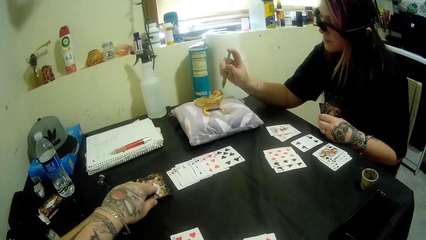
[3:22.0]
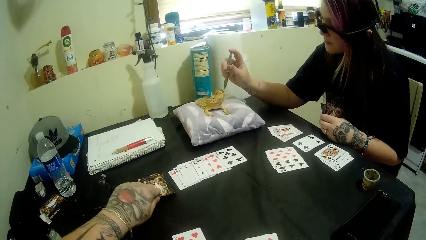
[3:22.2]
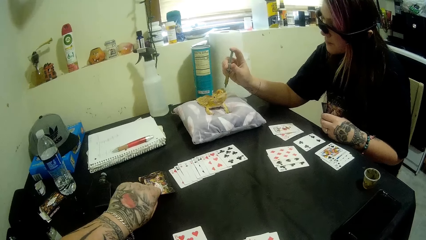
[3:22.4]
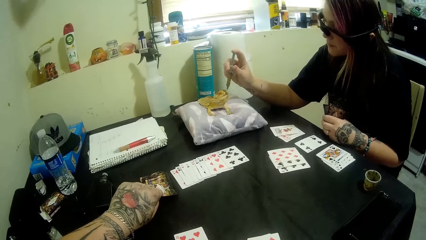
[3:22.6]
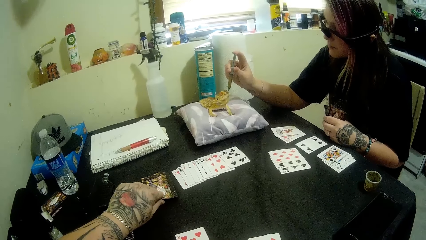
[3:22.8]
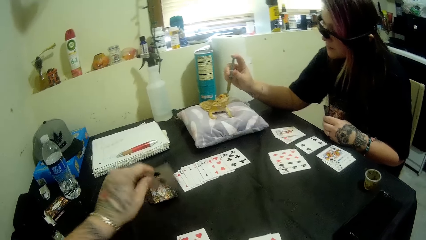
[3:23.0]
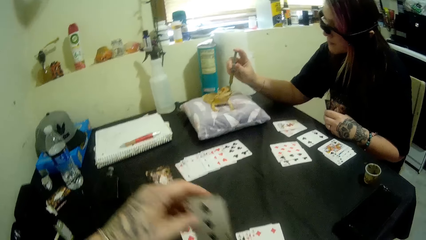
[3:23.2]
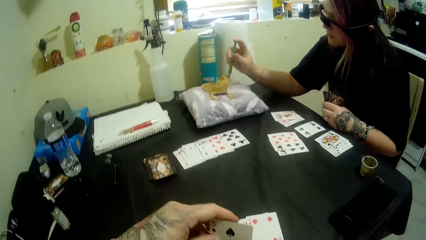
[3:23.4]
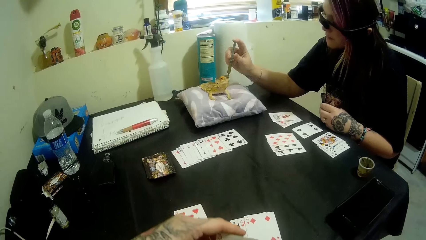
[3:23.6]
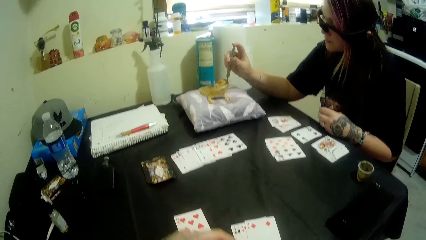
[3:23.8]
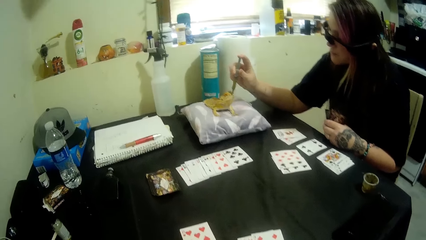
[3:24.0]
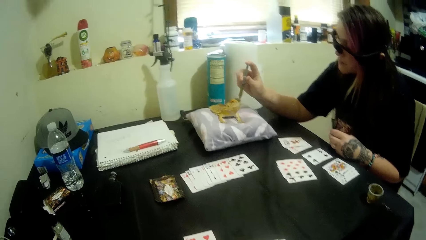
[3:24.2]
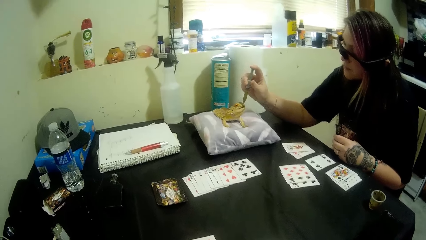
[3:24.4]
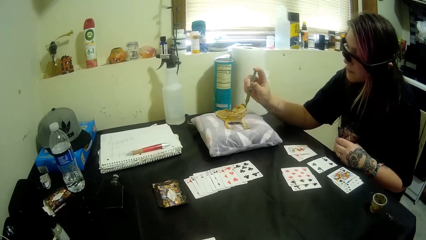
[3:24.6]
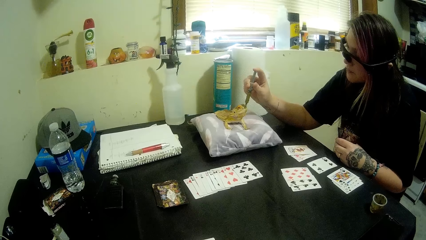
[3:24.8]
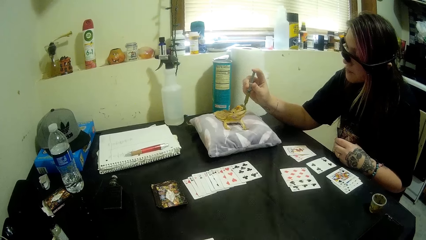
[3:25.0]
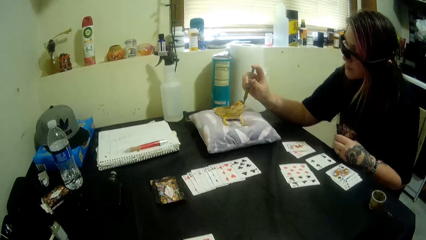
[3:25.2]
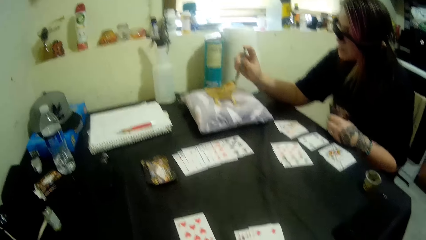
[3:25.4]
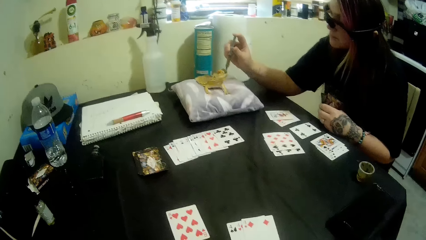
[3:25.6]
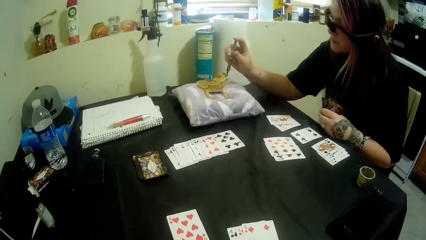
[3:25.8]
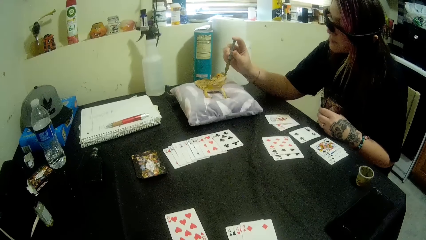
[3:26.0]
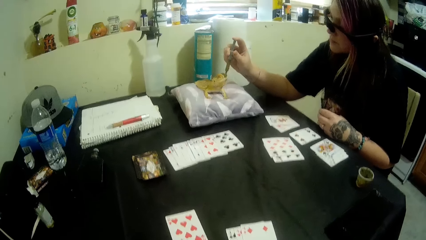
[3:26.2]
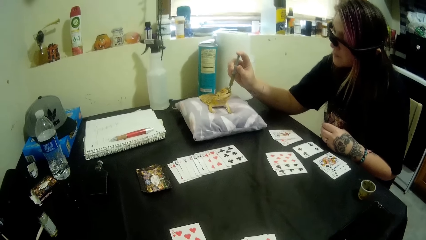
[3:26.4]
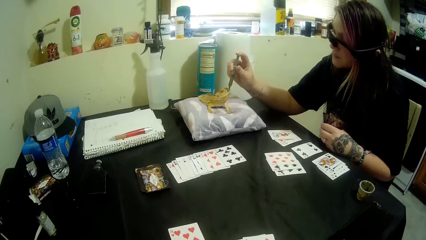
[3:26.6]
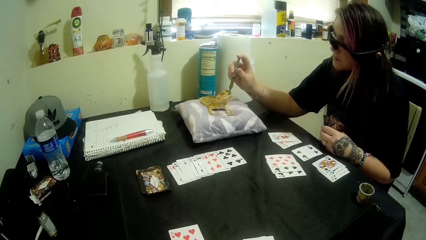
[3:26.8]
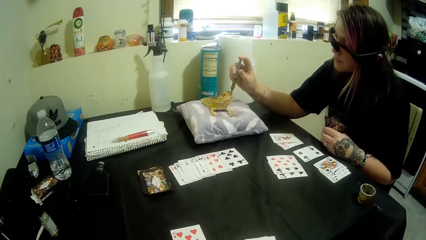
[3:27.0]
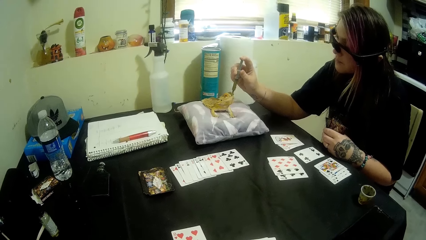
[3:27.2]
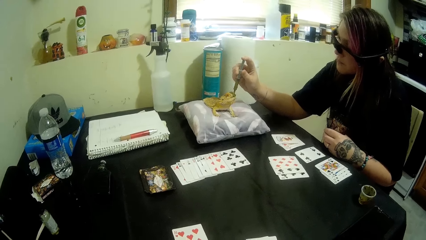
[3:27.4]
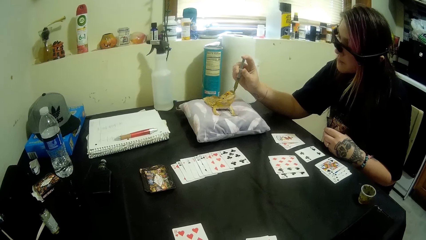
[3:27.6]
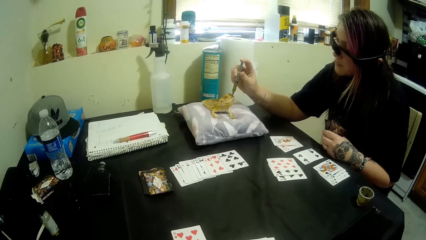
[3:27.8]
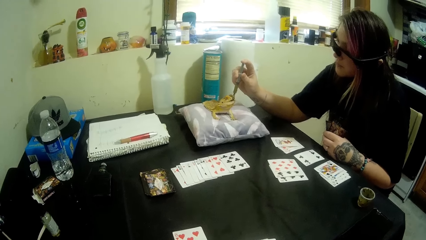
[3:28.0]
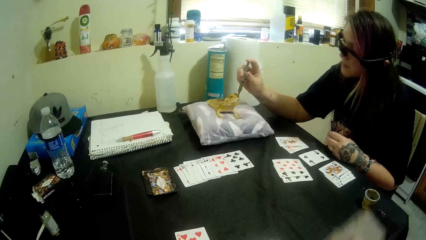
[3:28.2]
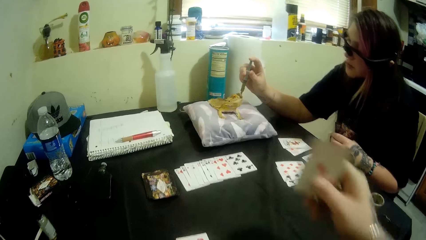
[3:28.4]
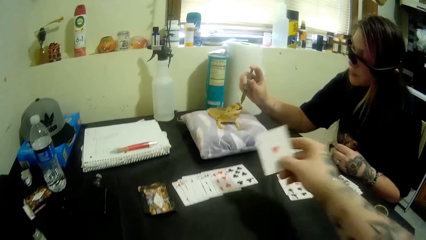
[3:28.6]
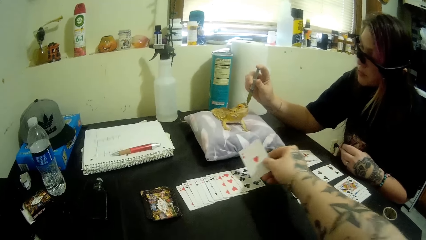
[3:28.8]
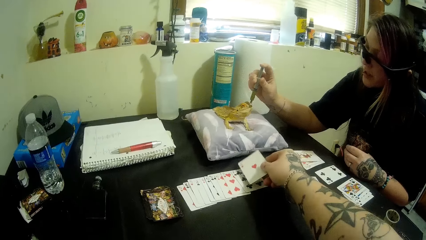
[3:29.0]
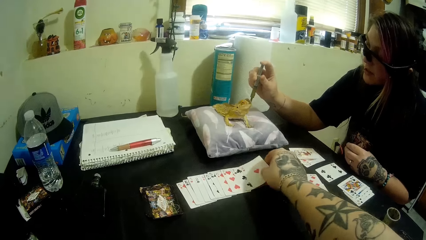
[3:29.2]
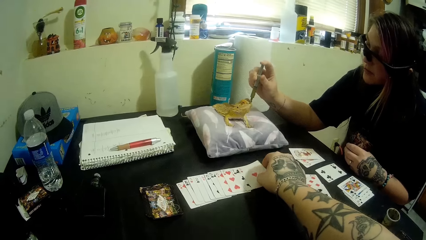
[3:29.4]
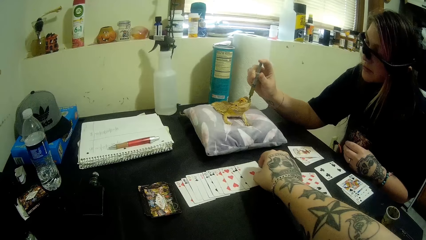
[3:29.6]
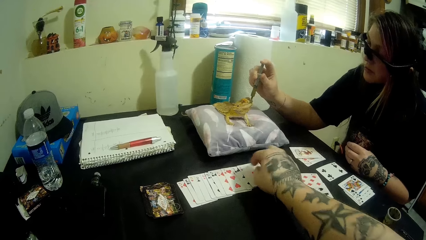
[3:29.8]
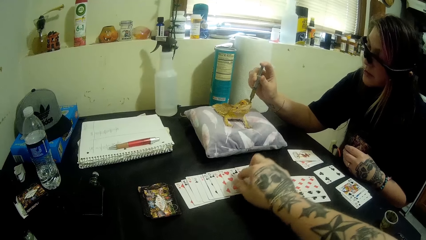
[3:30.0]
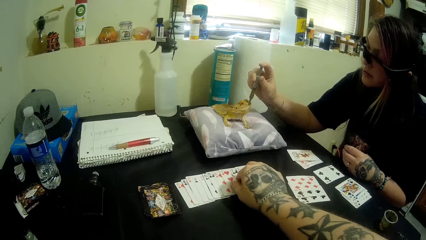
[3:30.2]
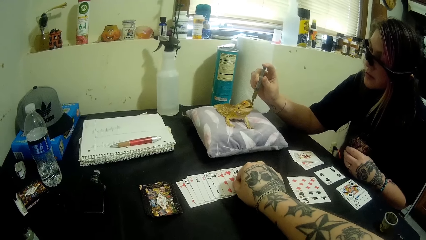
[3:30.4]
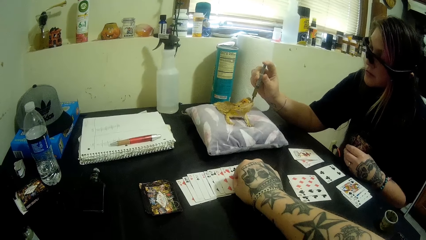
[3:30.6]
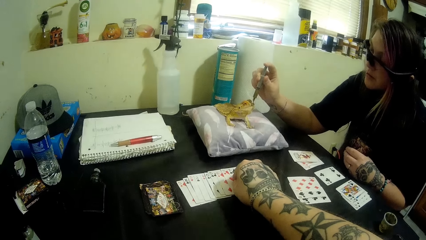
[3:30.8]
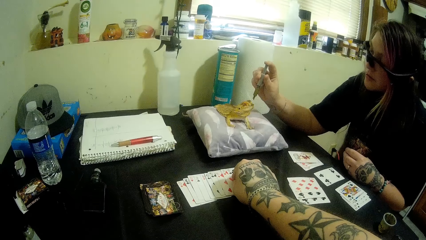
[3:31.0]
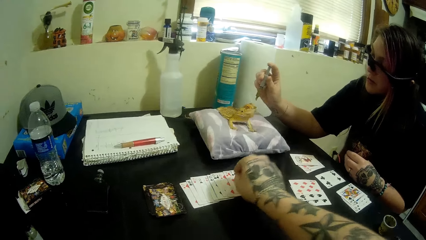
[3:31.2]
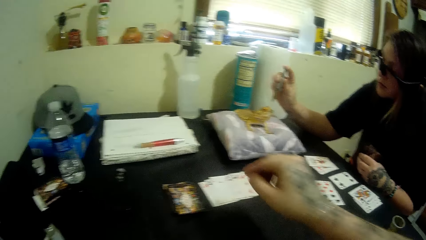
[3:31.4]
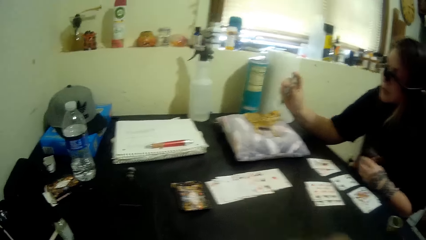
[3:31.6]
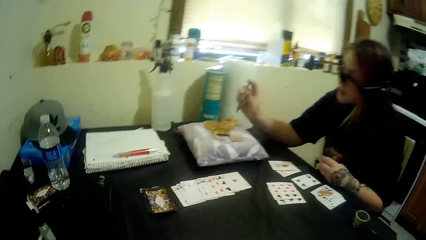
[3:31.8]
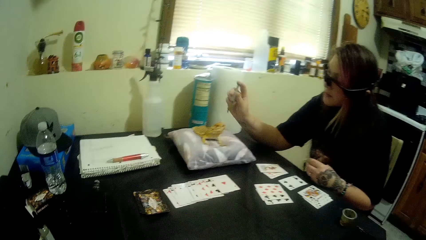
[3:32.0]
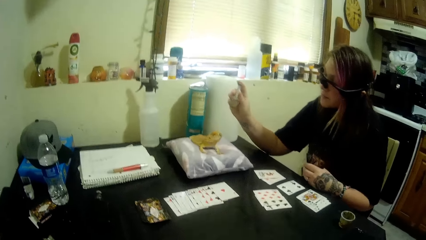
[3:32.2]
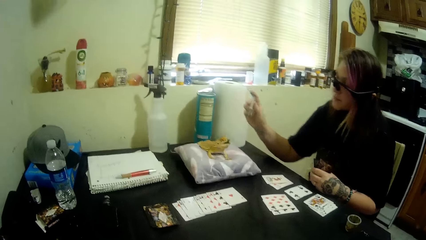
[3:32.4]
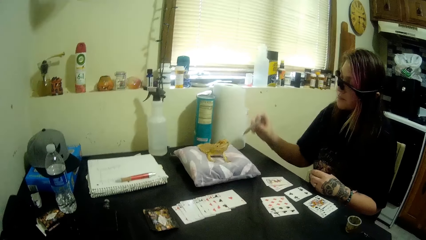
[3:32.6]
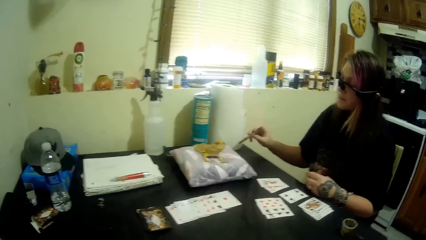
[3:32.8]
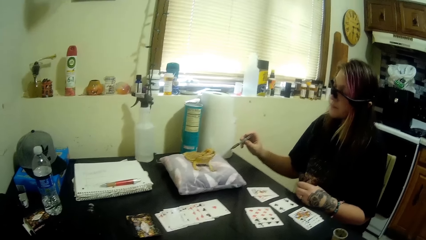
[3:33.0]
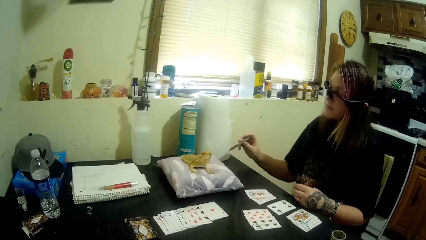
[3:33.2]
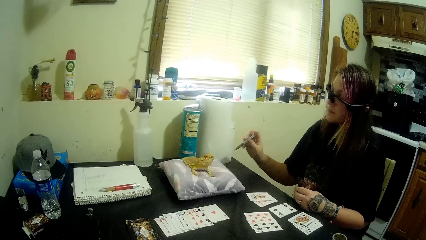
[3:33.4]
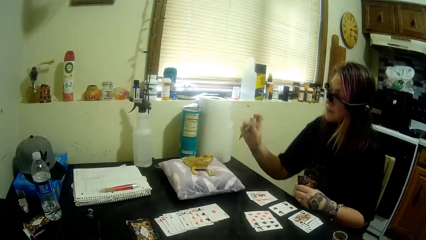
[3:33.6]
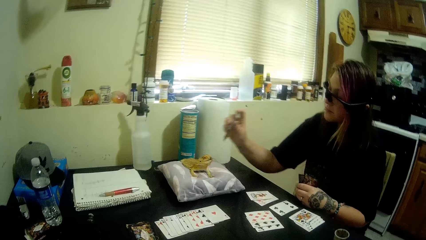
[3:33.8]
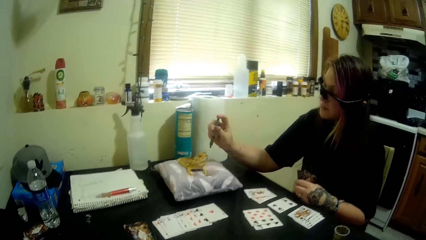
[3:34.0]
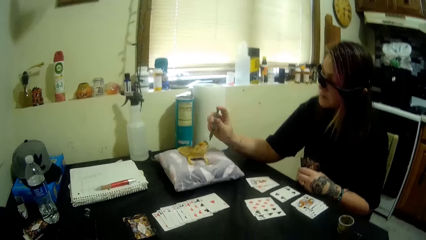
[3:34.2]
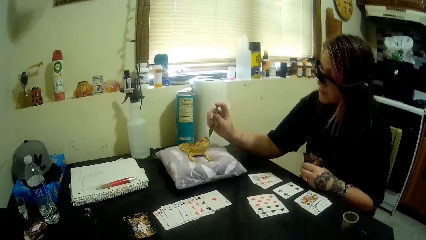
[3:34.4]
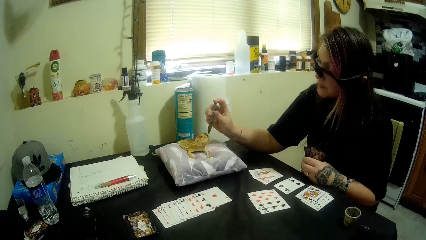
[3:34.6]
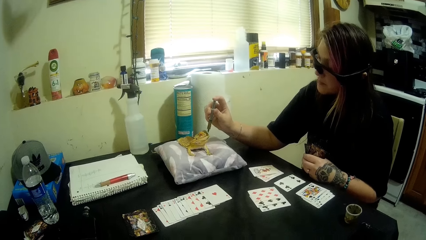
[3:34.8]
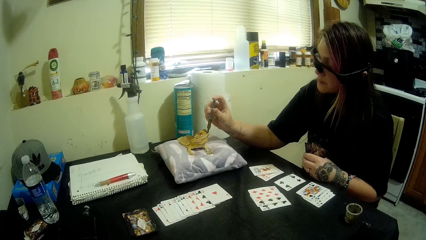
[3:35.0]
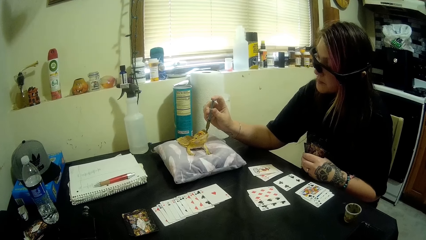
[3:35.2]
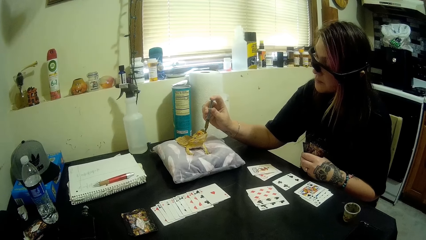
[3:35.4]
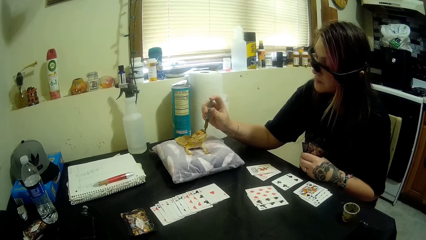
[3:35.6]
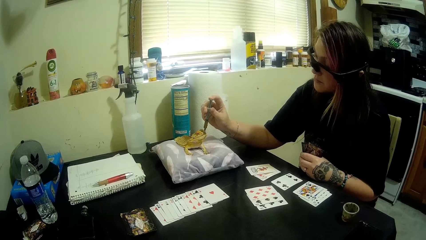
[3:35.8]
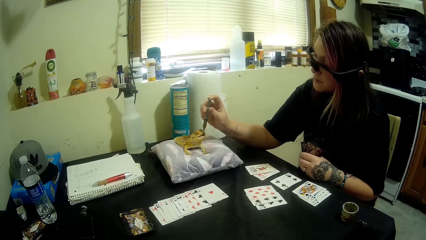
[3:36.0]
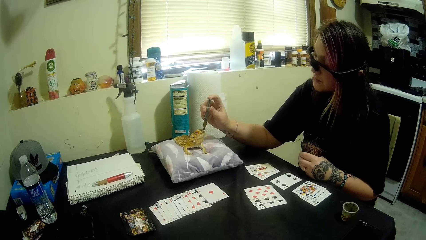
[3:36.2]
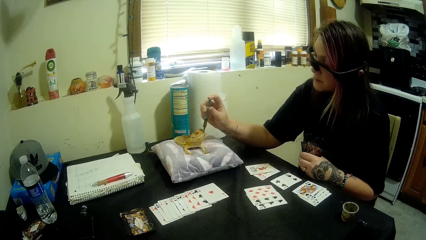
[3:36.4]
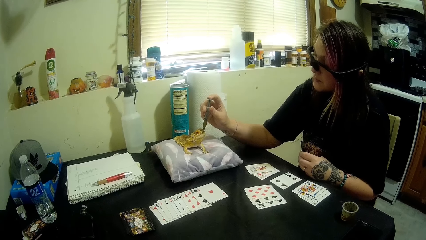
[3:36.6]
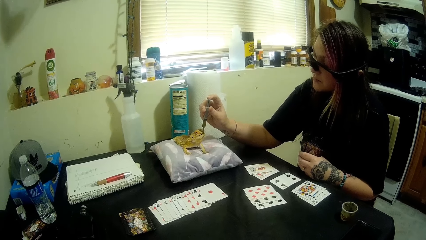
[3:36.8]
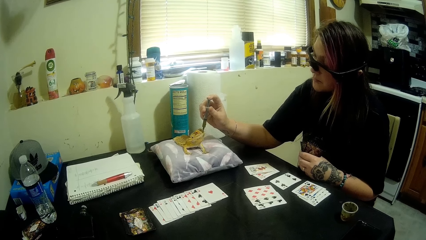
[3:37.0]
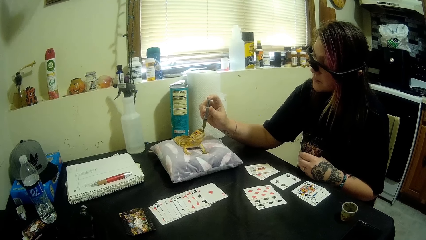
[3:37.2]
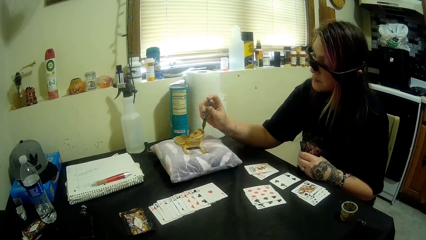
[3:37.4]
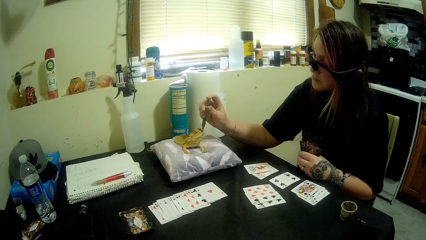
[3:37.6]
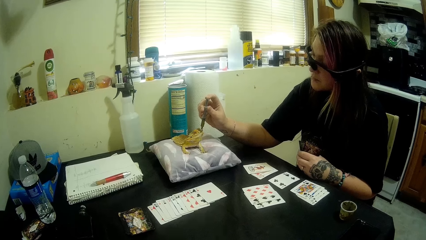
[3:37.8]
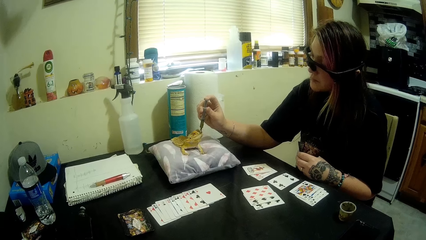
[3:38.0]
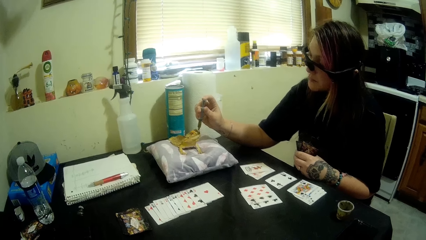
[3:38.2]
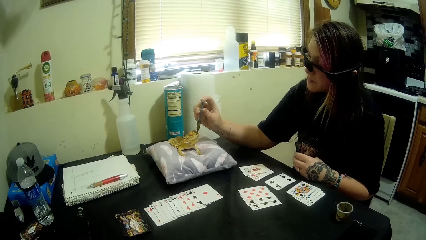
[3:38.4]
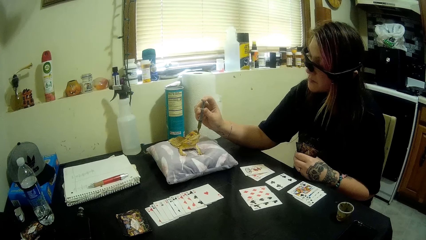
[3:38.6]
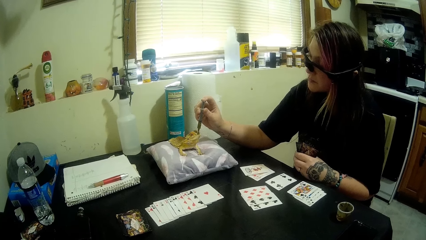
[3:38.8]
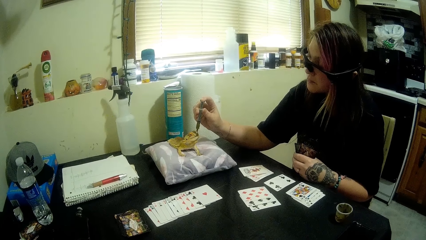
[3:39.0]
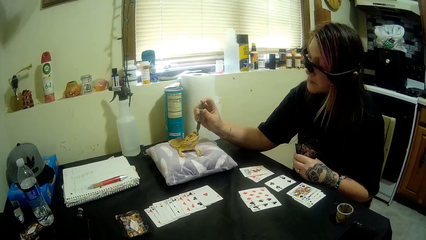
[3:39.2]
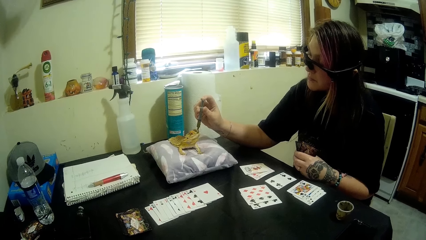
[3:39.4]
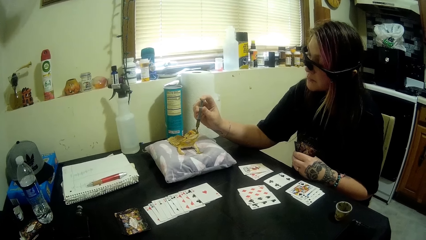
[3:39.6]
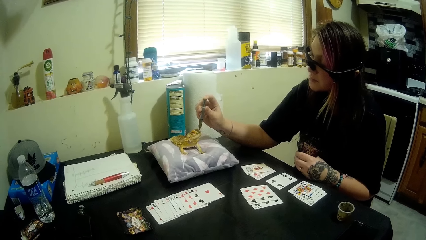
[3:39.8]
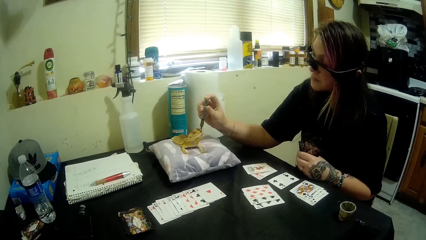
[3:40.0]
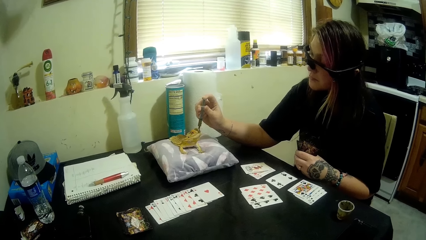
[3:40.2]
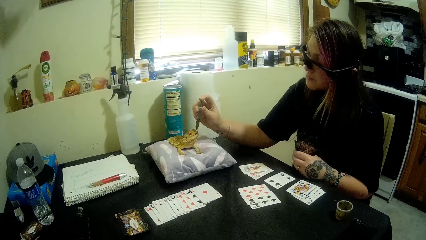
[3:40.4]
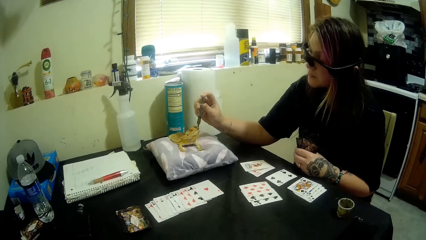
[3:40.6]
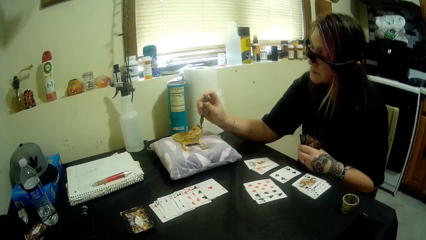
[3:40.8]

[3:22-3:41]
A woman feeds the bearded dragon from the syringe. The camera wearer picks a card from the other cards. He looks around the table. He drops a card on the table with his right hand. He adjusts the cards on the table with his right hand. The woman removes the syringe from the mouth of the bearded dragon. The woman feeds the bearded dragon from the syringe.
